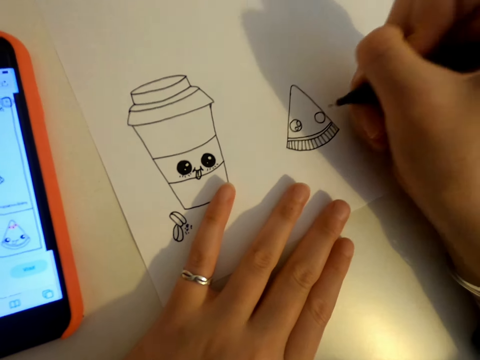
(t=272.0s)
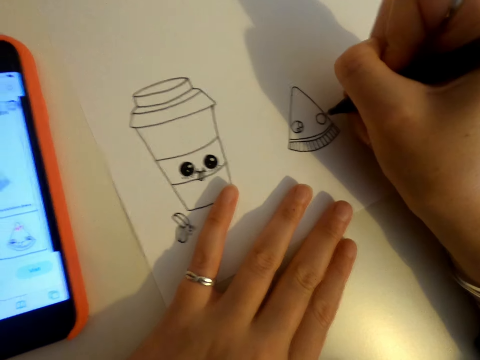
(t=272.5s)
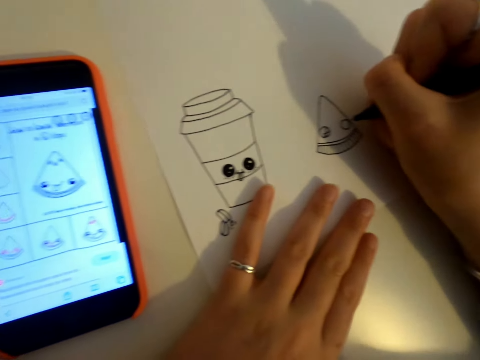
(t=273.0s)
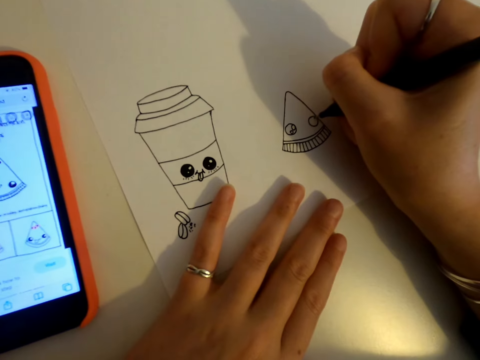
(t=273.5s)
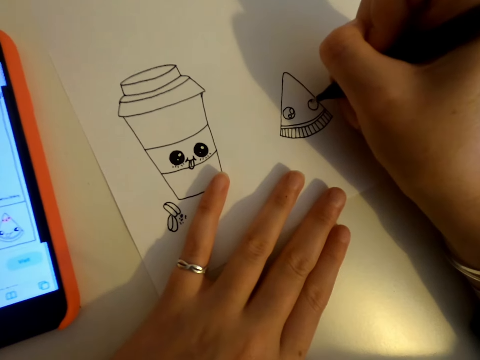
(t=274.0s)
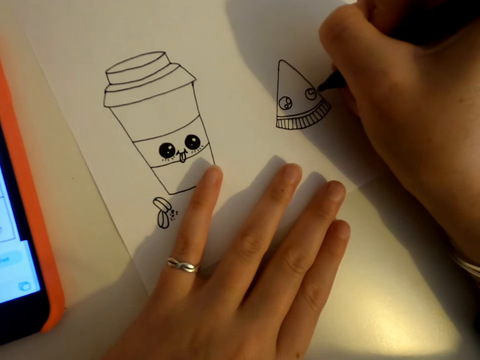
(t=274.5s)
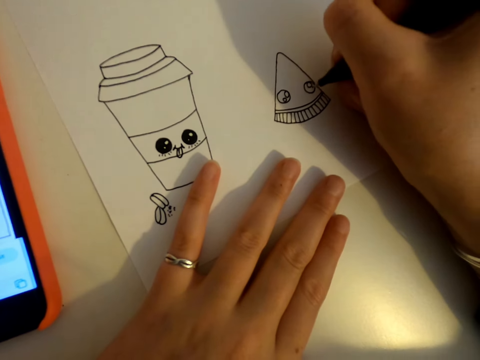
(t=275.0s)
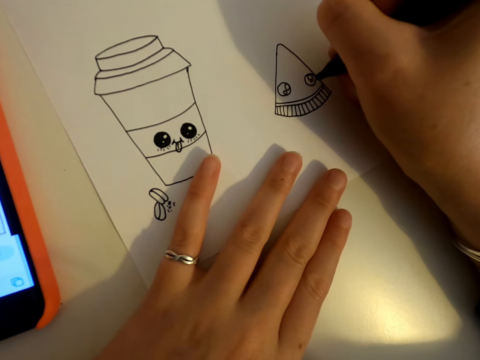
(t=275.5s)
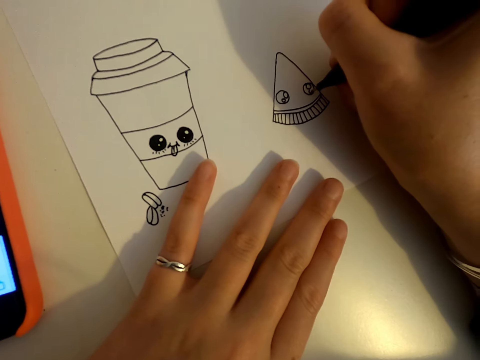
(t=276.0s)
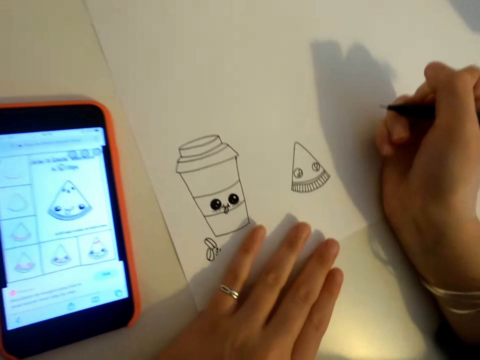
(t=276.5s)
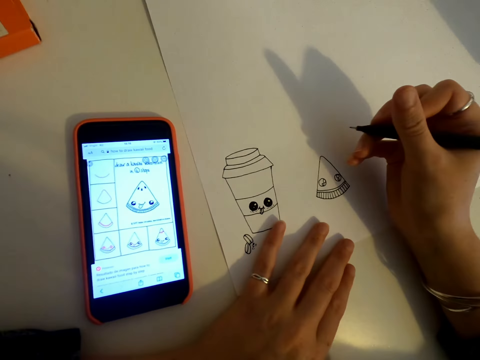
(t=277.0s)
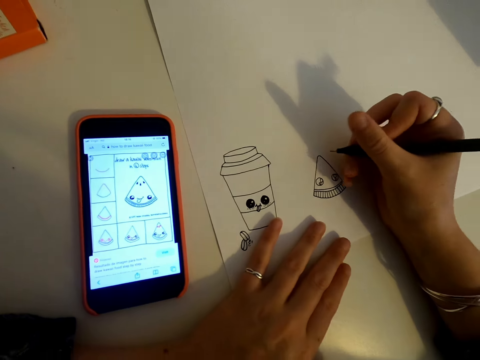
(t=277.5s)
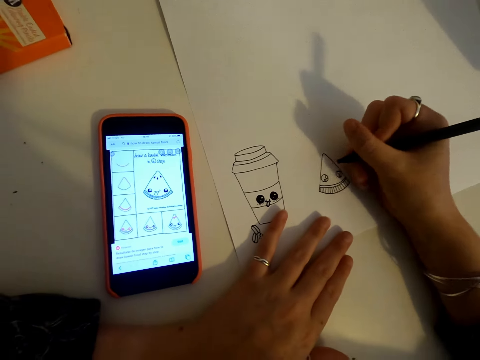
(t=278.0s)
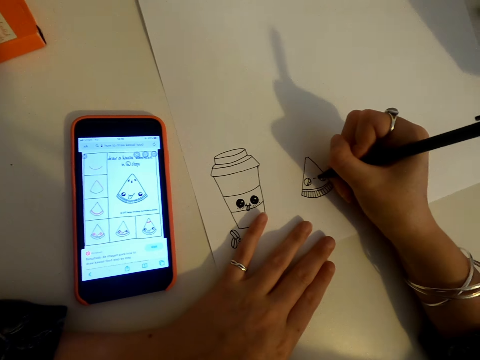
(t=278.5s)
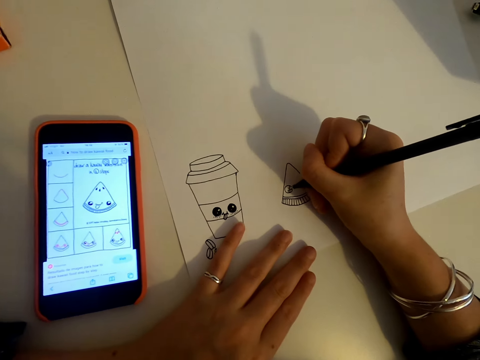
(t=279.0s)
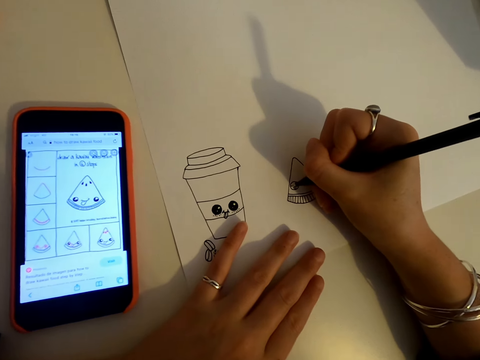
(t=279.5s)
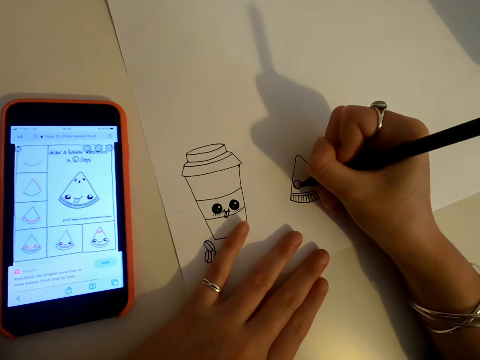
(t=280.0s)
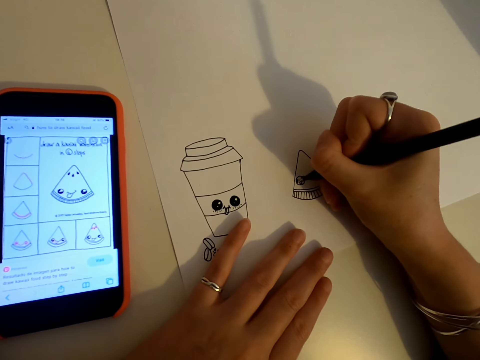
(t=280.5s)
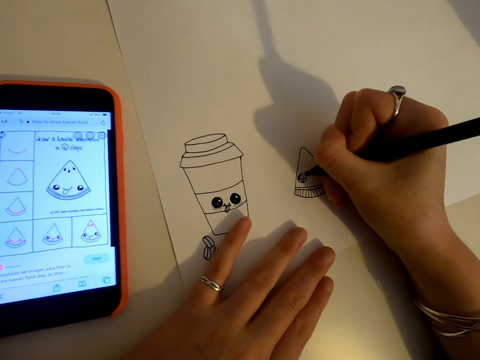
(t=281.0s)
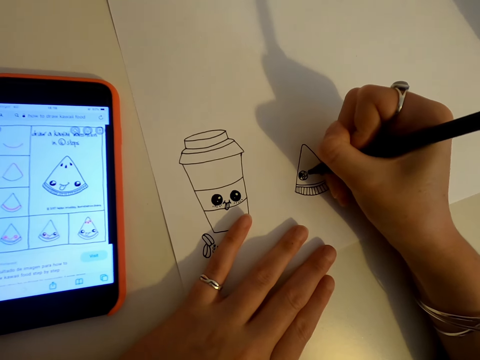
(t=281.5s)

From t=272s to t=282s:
The camera wearer looks at the phone.

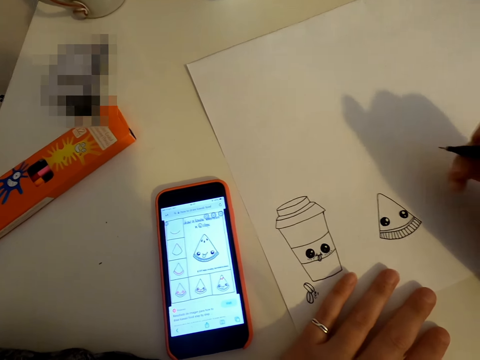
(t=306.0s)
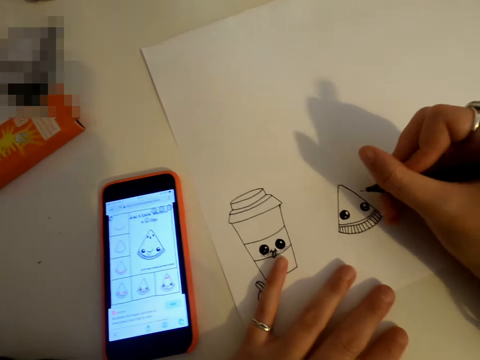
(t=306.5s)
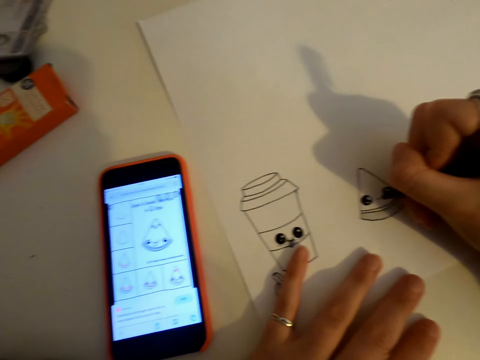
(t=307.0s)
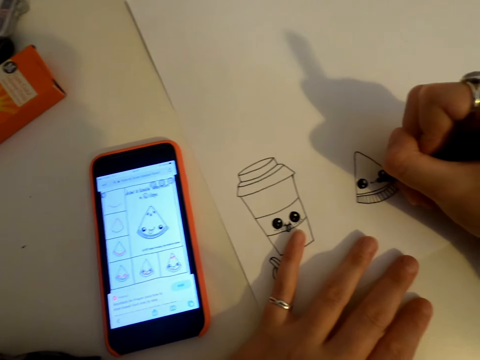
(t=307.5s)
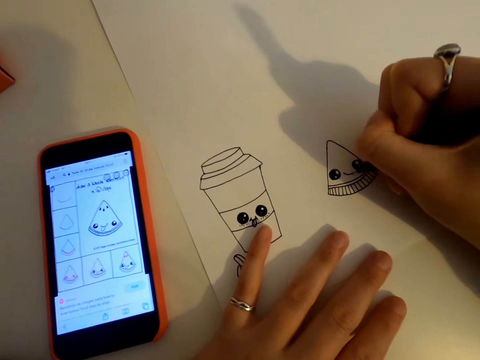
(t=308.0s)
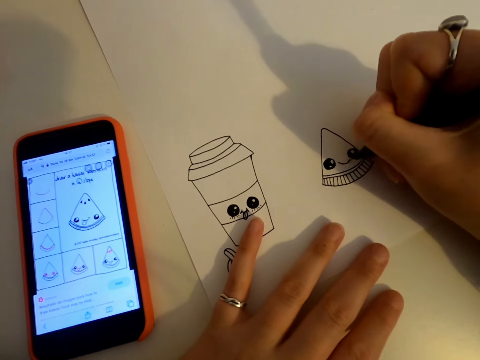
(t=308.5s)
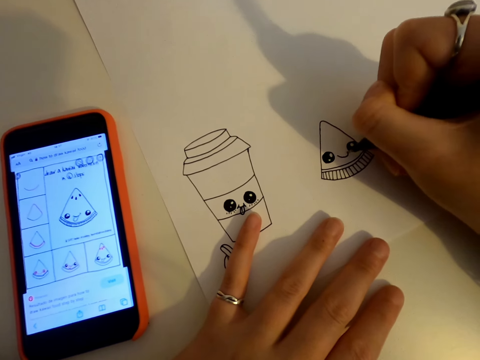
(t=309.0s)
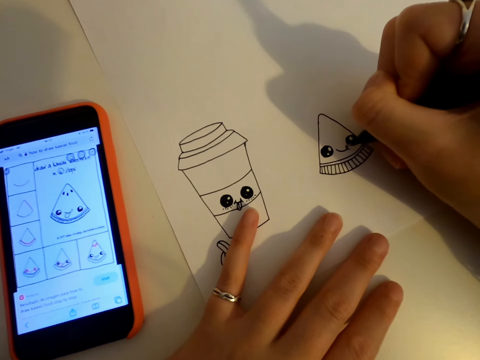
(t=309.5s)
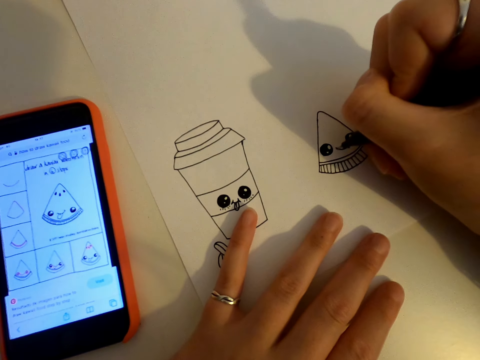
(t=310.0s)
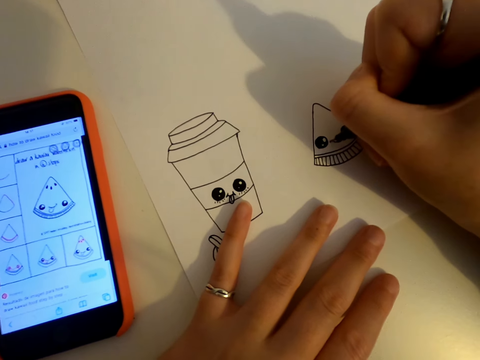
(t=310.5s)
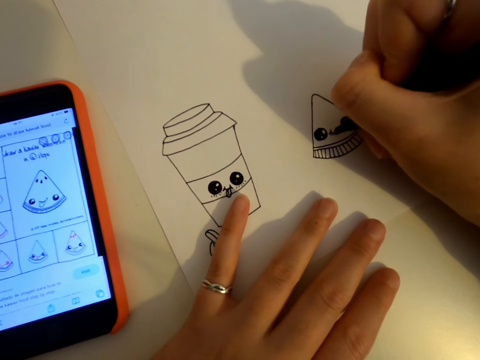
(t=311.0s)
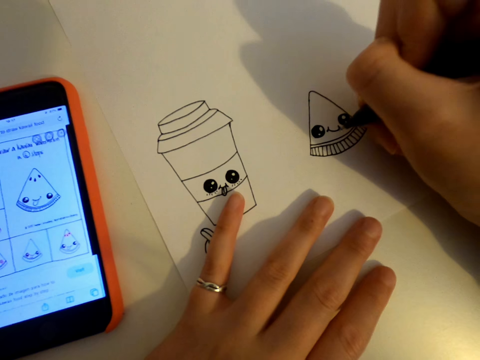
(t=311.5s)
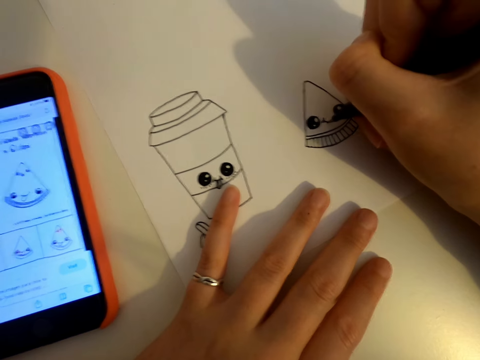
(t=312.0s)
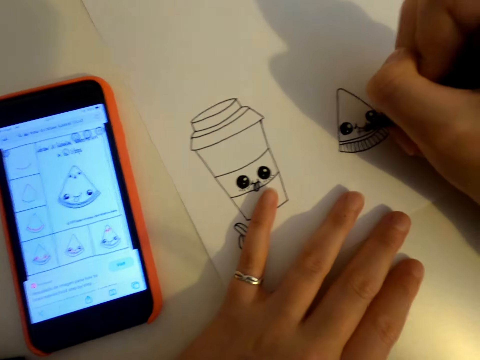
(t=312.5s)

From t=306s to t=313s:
The camera wearer draws on a piece of paper.

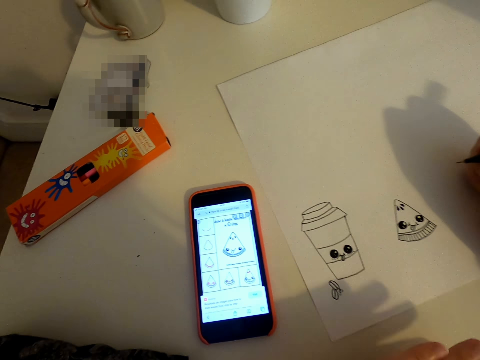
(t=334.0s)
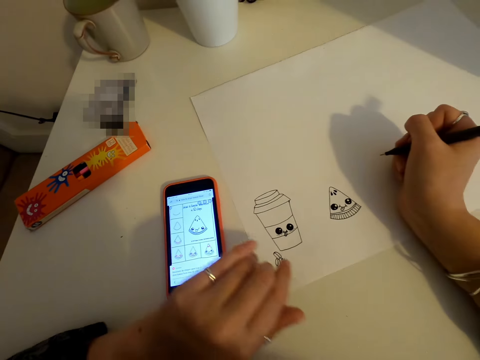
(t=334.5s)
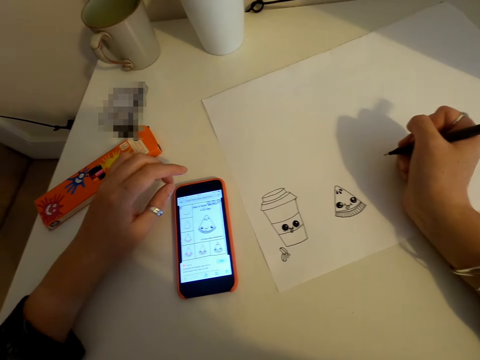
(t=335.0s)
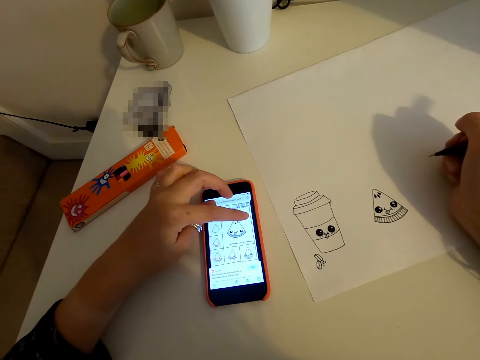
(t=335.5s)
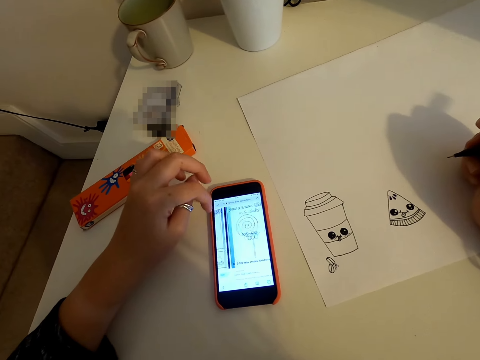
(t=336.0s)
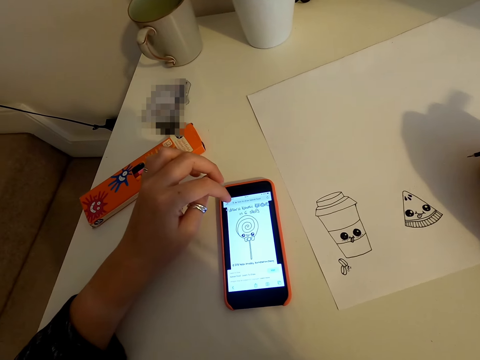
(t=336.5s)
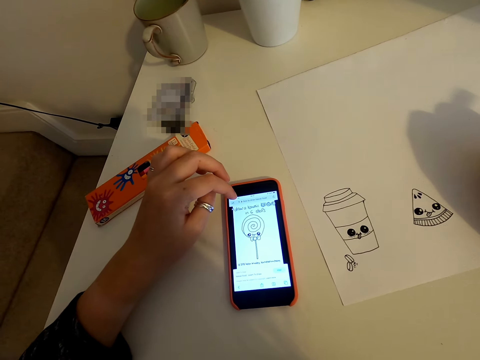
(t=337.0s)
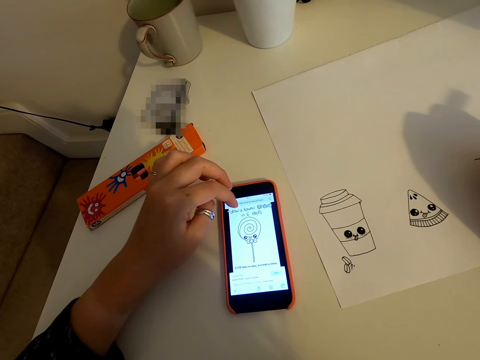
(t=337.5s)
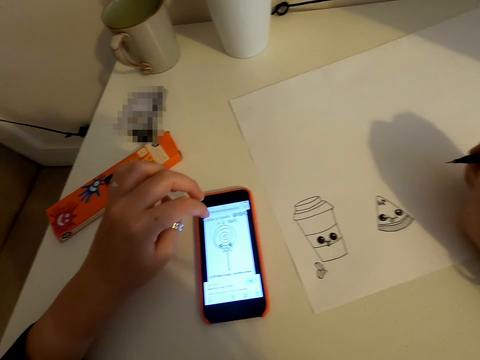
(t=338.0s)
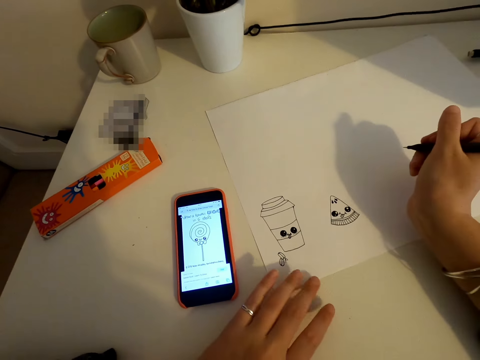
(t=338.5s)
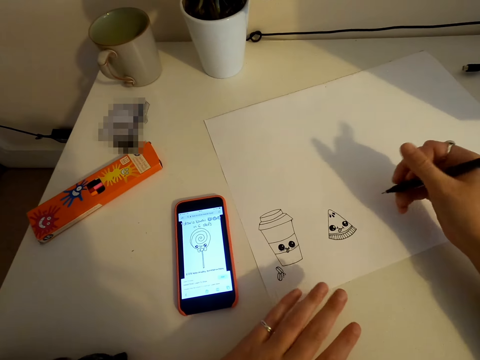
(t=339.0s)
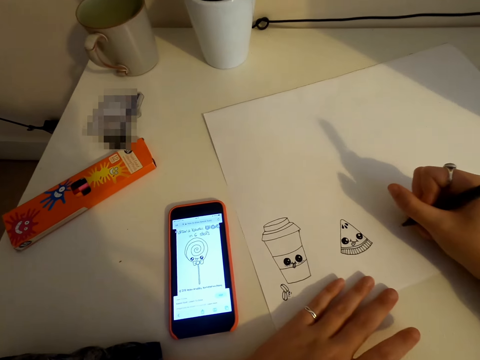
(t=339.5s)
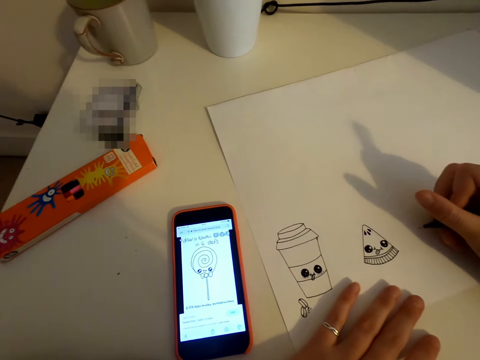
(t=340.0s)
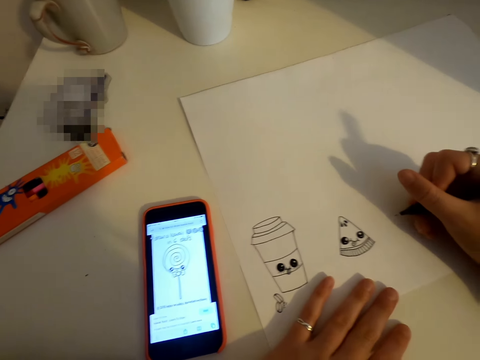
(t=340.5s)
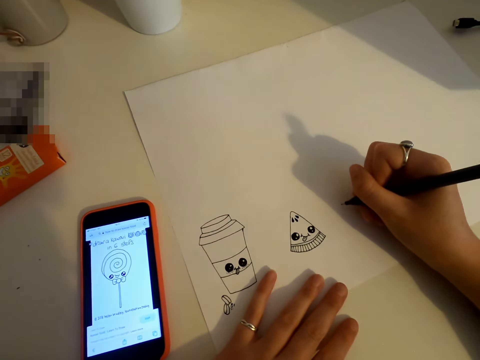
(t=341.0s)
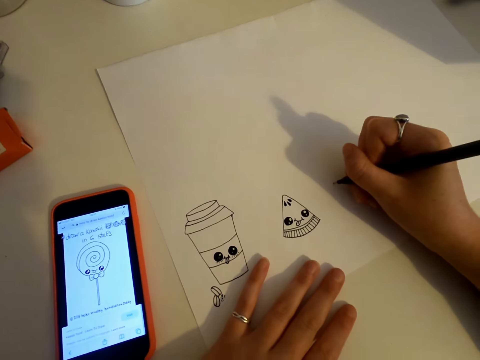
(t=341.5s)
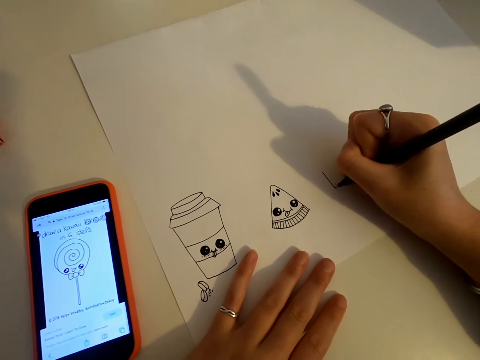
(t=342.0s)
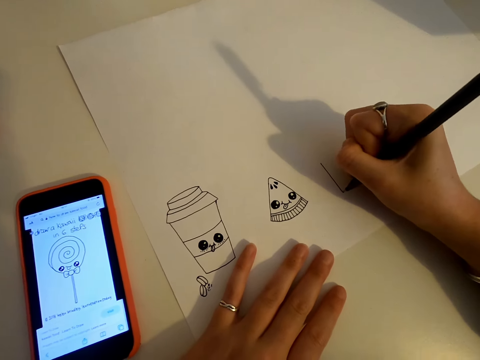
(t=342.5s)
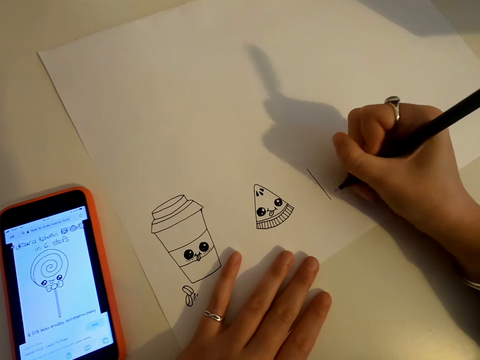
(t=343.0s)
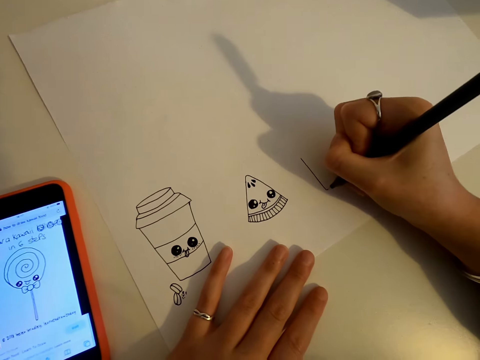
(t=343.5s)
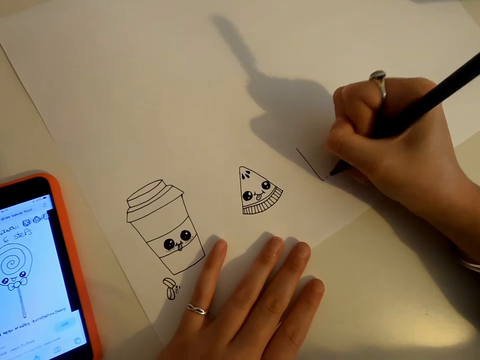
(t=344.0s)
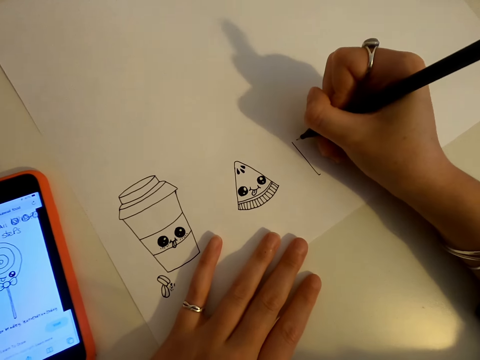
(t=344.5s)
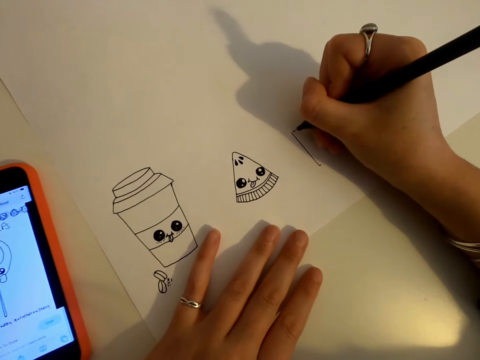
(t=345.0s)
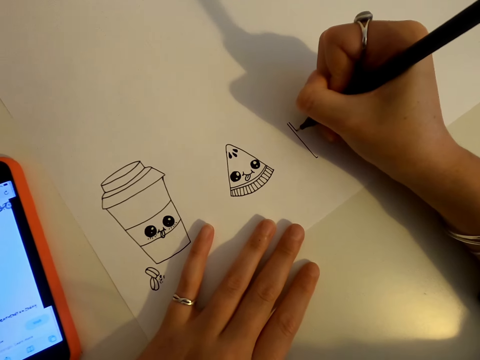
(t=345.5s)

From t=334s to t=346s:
The camera wearer scrolls the phone. They draw on the piece of paper.
